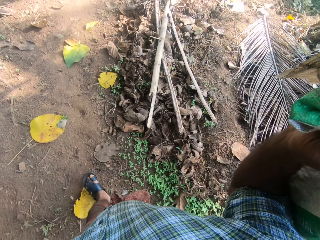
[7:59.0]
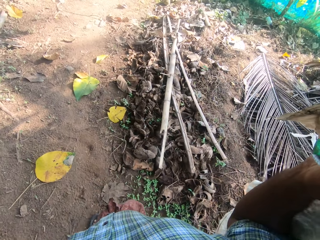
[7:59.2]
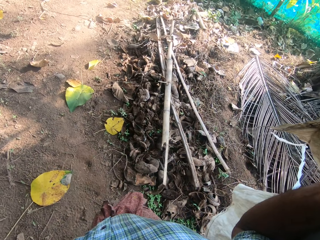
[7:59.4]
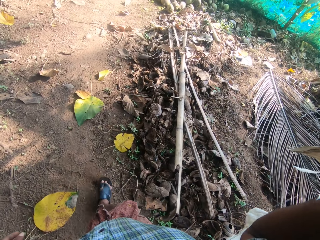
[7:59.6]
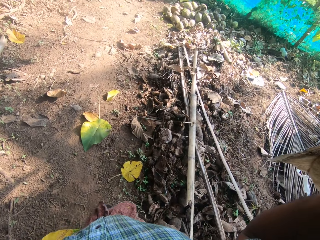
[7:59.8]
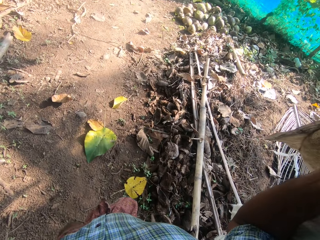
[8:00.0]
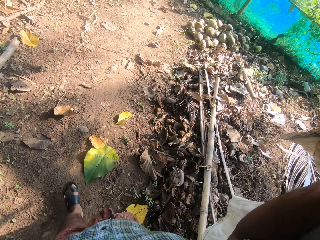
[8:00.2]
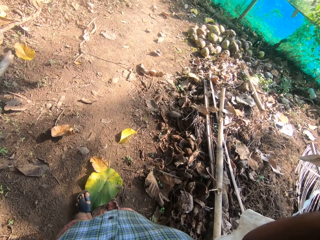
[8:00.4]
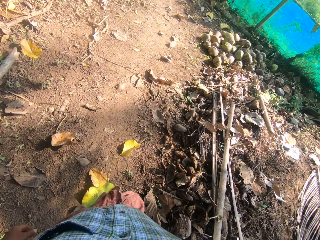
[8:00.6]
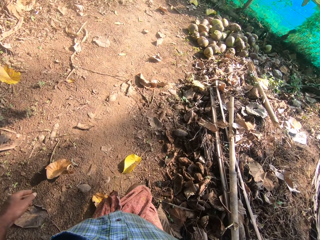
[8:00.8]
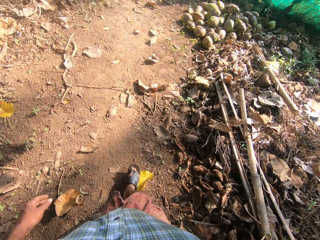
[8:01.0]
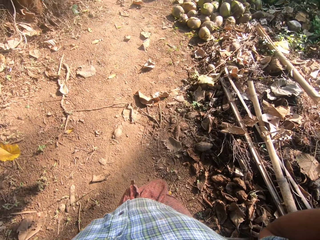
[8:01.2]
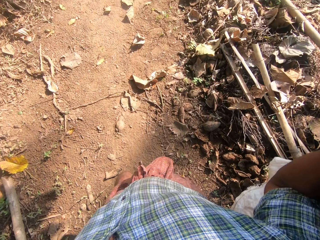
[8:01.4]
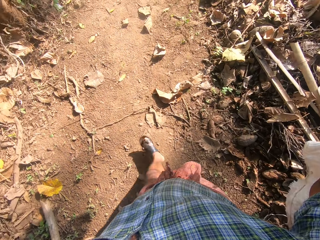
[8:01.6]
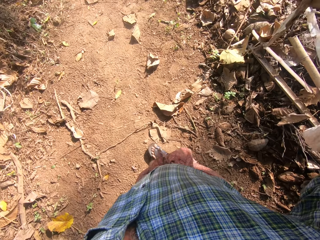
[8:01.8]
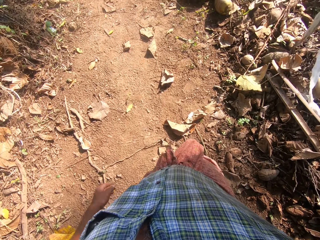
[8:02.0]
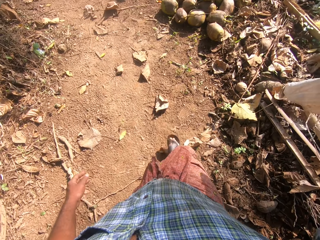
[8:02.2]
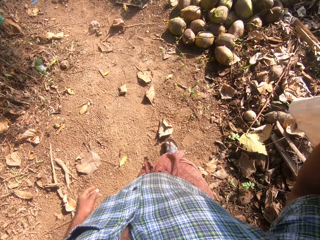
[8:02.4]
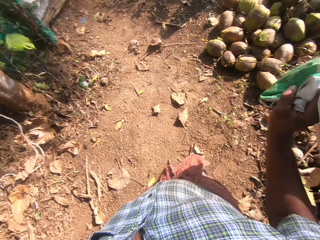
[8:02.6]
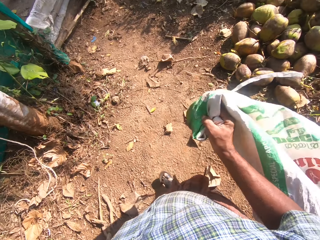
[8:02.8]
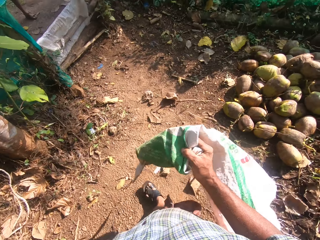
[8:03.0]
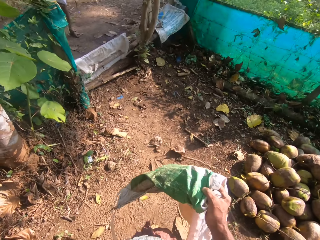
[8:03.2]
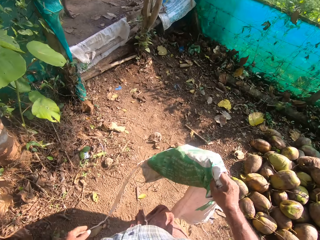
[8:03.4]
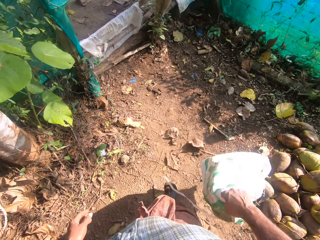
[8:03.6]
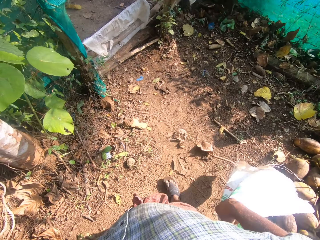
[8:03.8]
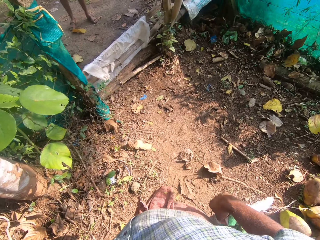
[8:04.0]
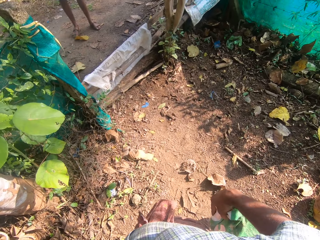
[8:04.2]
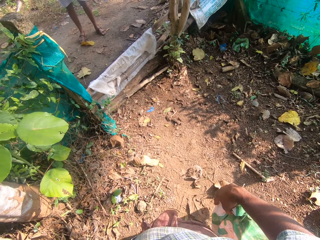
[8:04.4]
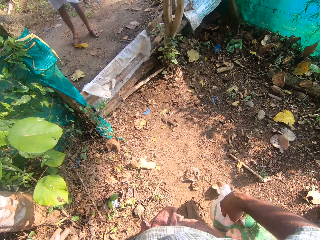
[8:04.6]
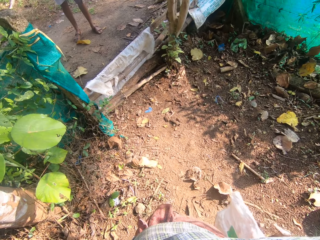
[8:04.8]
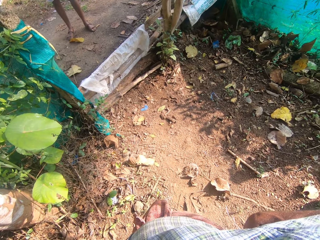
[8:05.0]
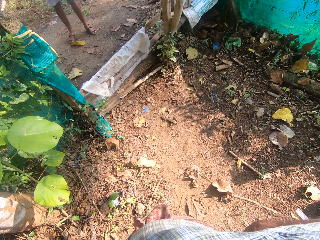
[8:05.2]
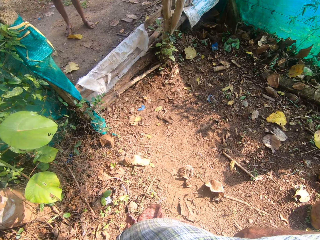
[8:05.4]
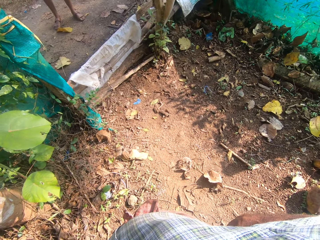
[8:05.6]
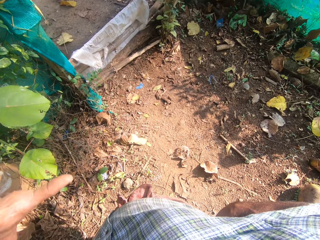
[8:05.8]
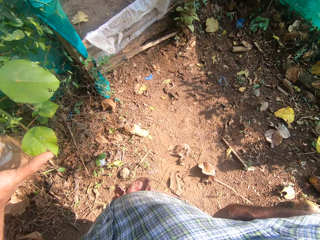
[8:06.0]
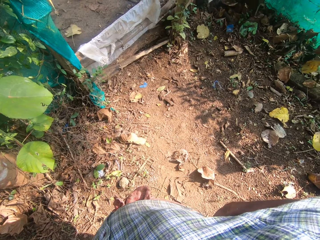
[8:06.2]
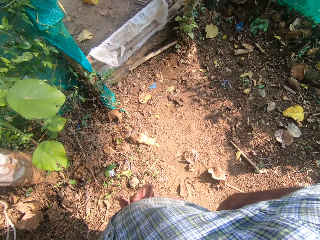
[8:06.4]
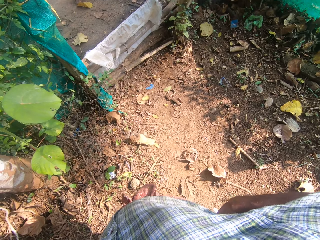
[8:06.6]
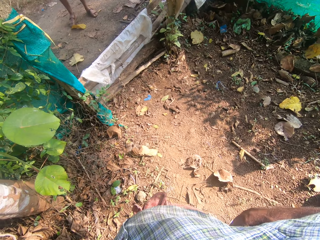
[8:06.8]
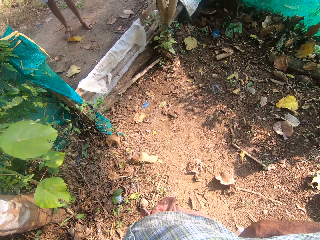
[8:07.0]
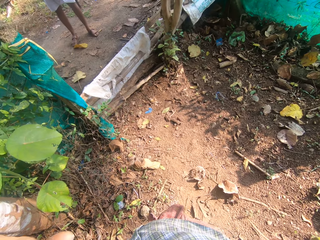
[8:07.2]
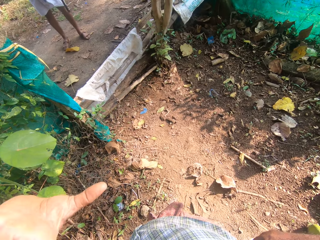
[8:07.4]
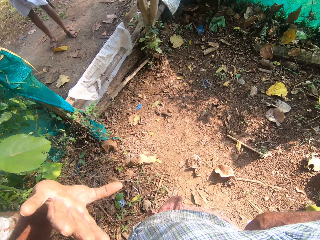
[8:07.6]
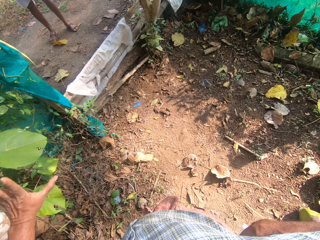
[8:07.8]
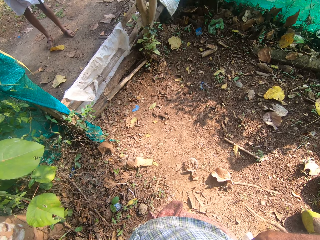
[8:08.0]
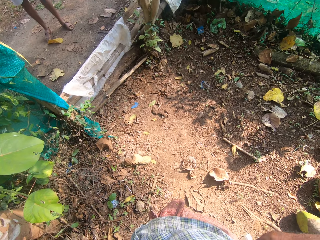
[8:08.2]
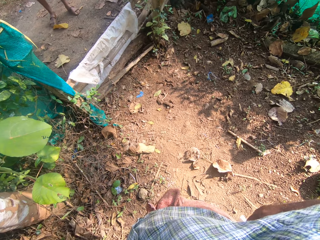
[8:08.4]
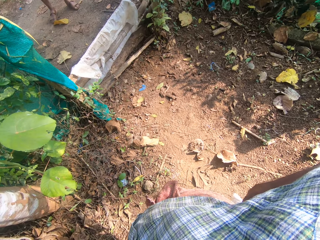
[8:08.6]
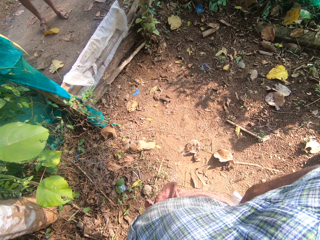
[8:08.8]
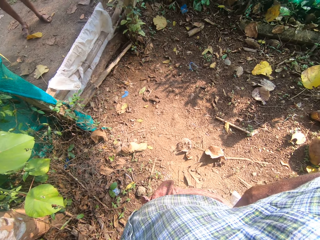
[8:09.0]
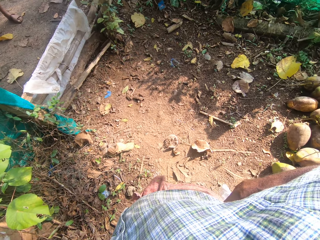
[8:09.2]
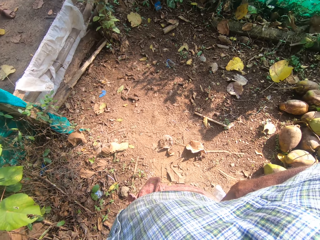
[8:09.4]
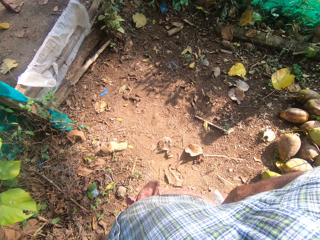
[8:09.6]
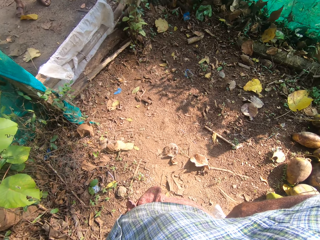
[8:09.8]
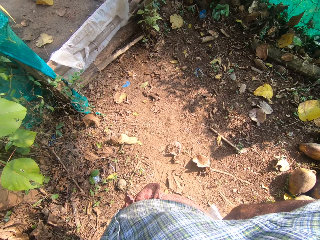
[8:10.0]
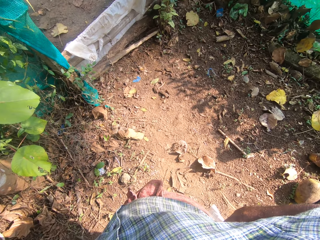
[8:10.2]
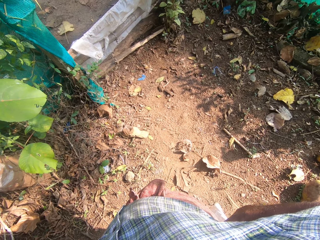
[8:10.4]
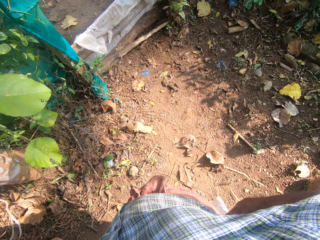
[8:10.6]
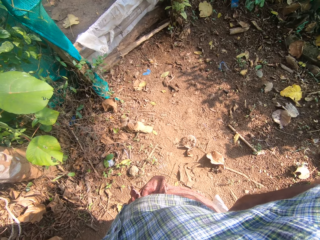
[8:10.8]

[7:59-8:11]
The camera wearer lifts the plastic sack with the right hand. They walk around with the plastic sack. They drop the right hand with the plastic sack. They move the left hand. They interact with a man.

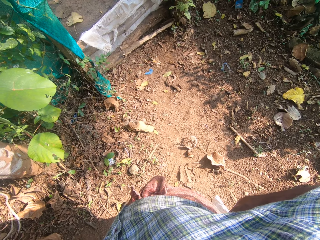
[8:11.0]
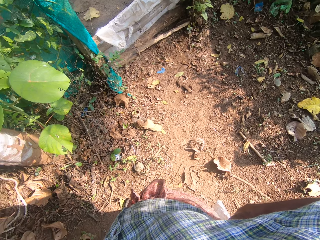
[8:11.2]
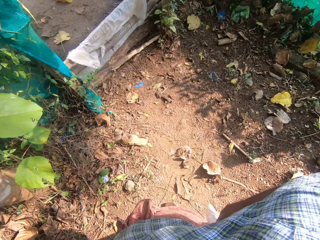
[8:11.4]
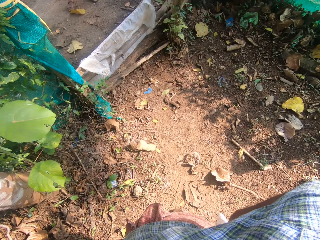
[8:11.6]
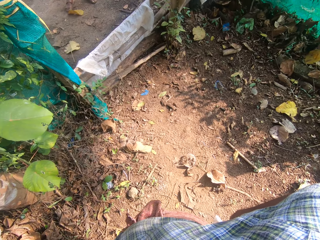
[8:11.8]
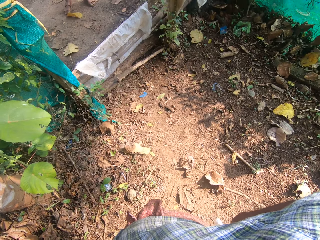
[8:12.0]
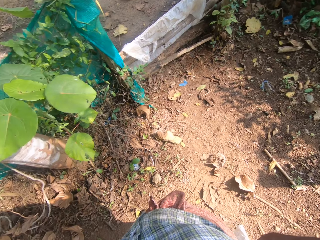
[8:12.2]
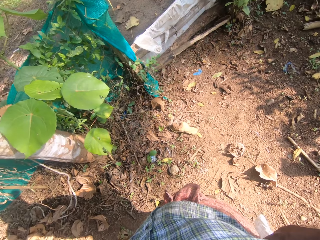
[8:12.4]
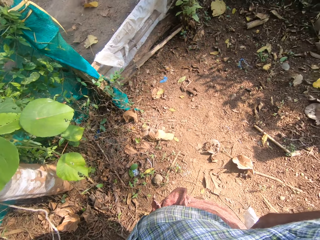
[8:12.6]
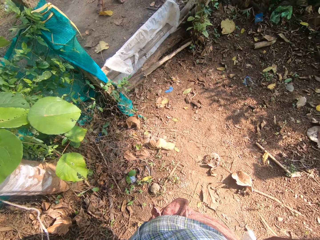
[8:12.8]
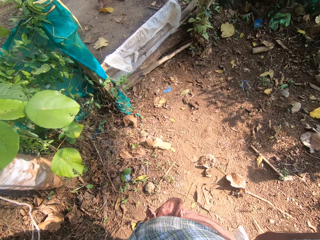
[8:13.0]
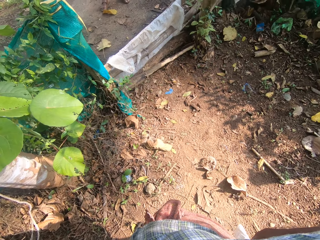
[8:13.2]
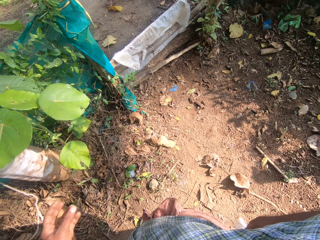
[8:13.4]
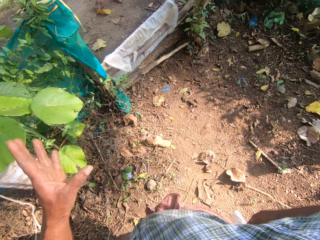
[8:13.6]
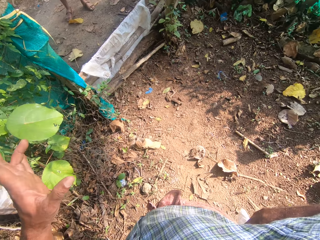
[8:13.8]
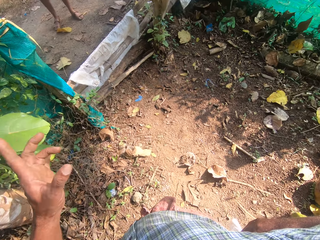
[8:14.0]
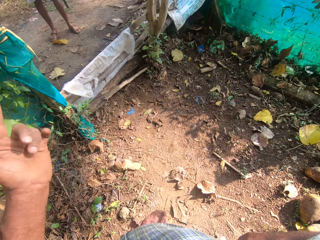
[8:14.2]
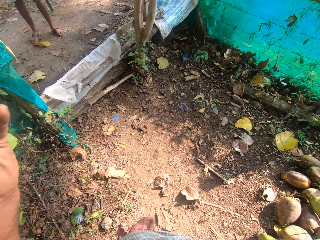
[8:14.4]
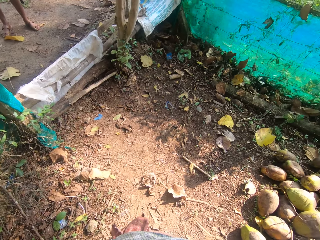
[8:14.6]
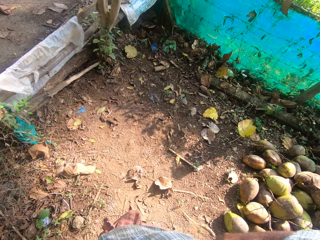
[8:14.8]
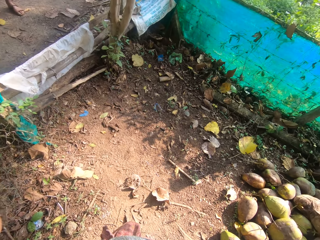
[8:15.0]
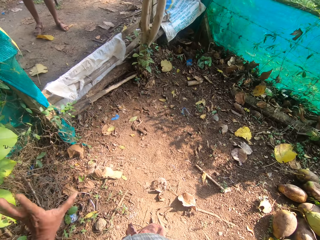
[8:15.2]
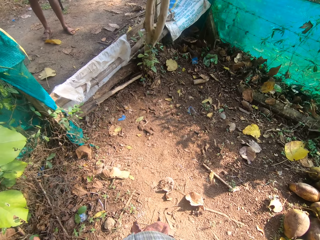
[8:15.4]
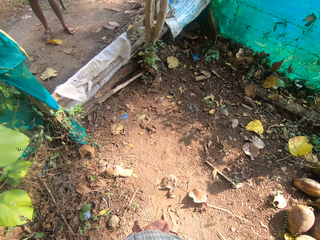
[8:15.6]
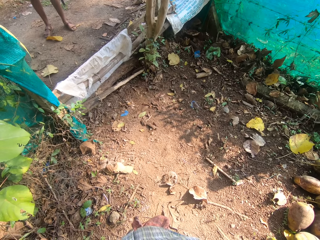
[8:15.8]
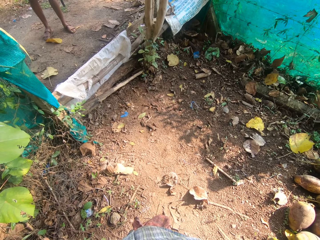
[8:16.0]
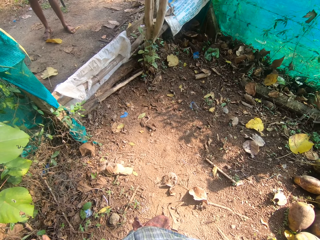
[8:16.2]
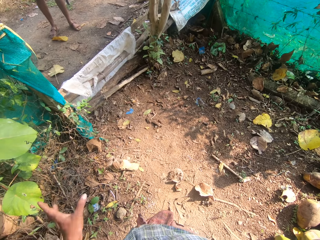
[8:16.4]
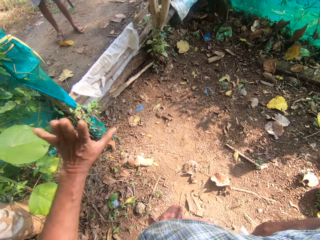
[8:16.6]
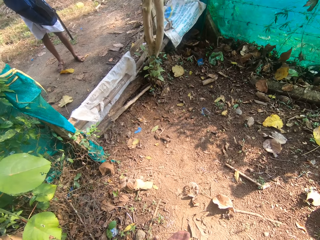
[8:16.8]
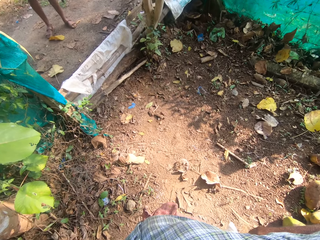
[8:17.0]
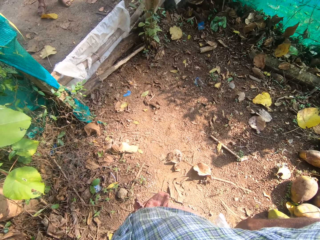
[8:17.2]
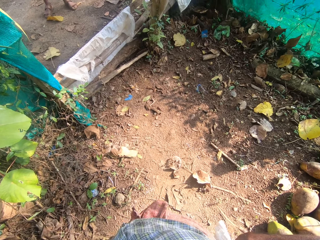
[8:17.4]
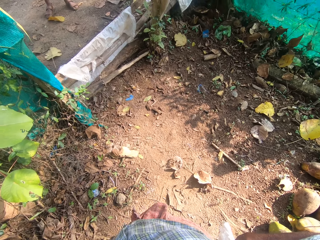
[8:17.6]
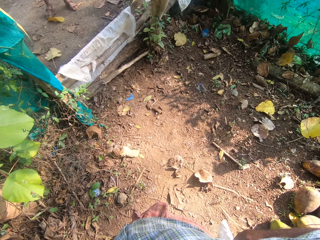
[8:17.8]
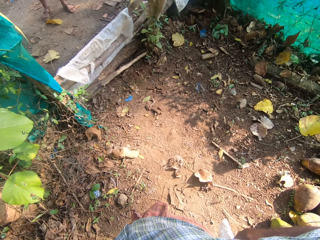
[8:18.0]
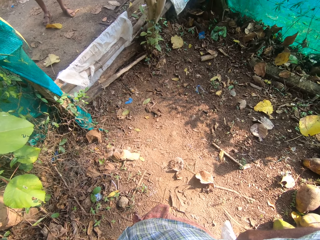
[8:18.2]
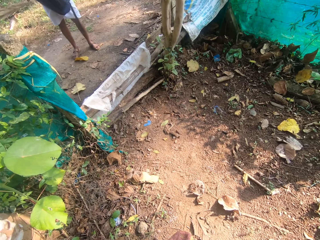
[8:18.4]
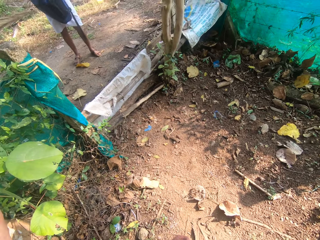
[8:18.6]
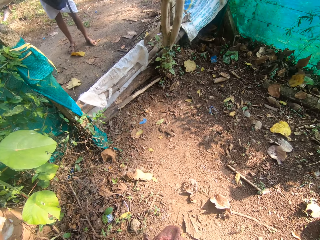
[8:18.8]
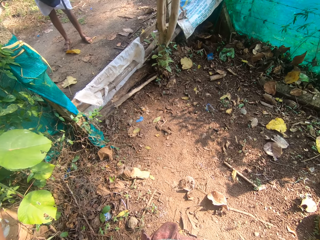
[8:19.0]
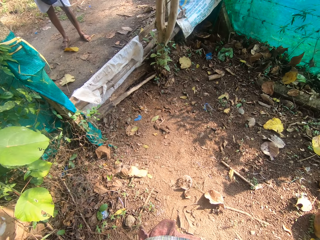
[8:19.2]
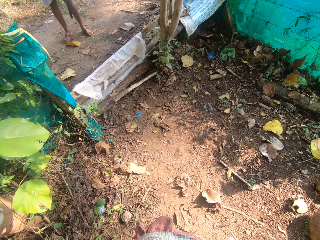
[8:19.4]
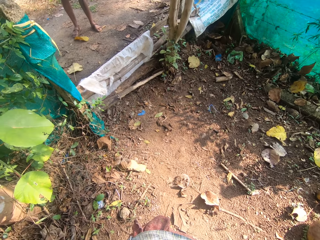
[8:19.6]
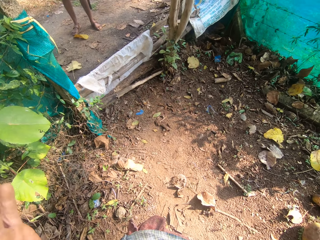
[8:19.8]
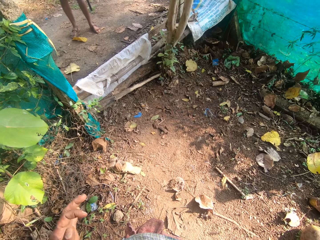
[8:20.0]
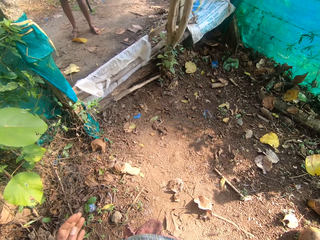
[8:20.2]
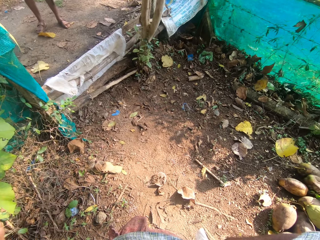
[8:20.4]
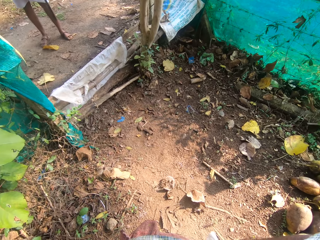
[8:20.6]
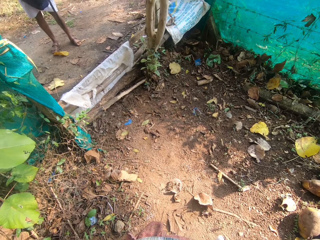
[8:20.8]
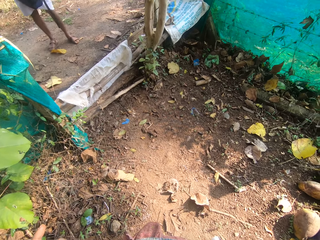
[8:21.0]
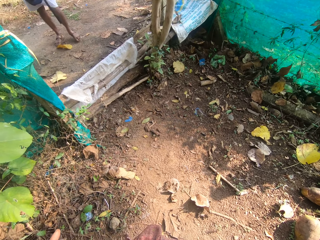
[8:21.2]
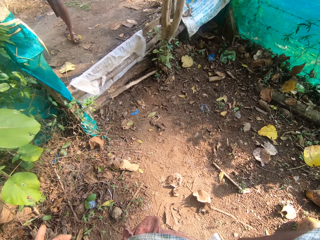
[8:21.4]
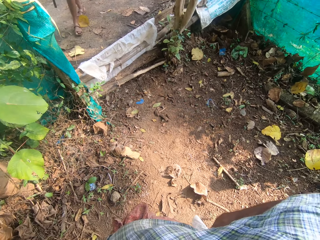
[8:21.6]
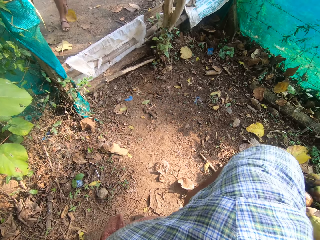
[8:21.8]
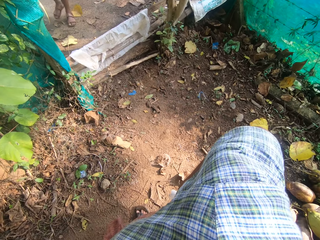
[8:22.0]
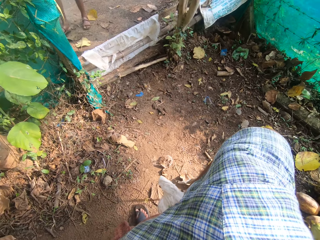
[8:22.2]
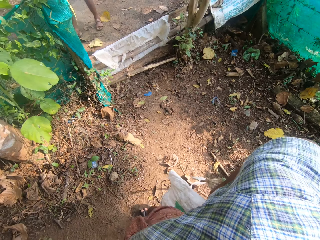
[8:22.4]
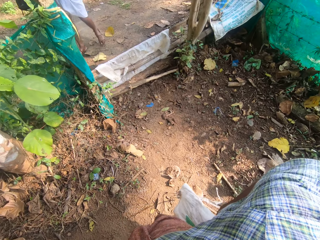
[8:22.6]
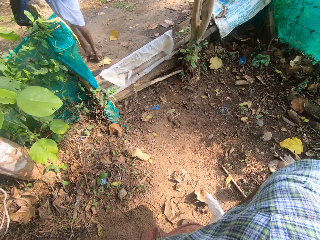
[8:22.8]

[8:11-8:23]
The camera wearer moves a little. They move the left hand.
